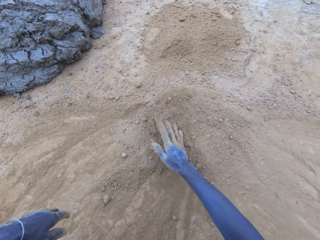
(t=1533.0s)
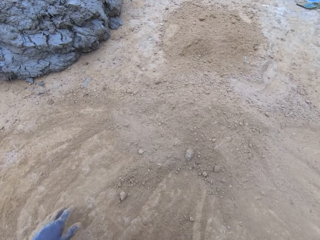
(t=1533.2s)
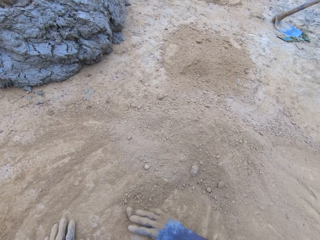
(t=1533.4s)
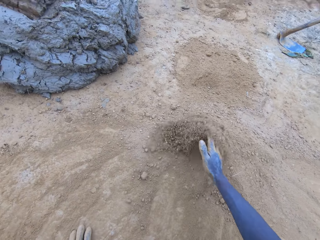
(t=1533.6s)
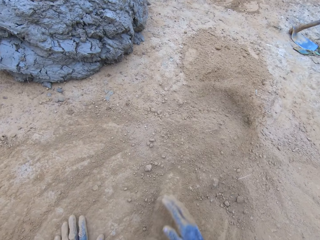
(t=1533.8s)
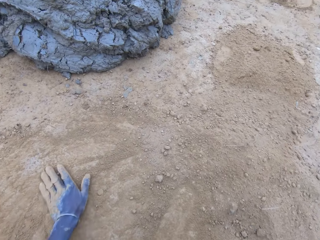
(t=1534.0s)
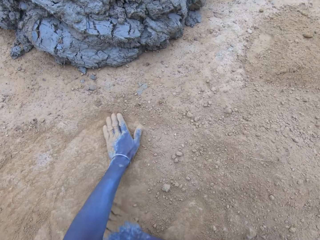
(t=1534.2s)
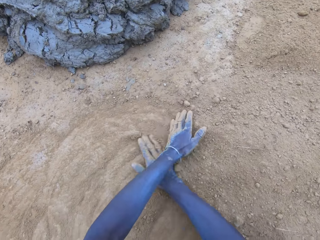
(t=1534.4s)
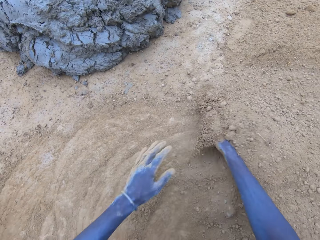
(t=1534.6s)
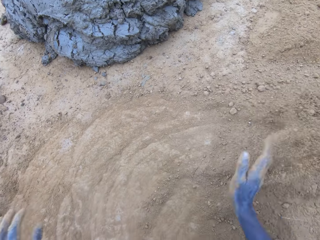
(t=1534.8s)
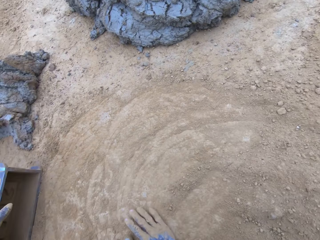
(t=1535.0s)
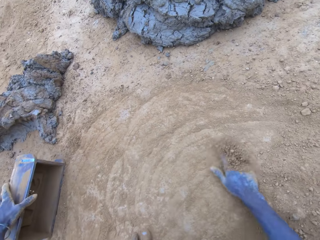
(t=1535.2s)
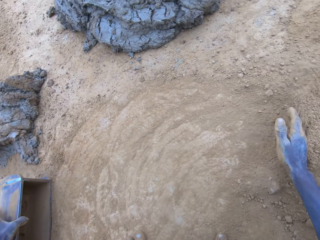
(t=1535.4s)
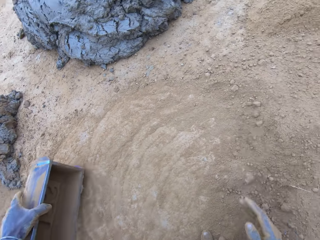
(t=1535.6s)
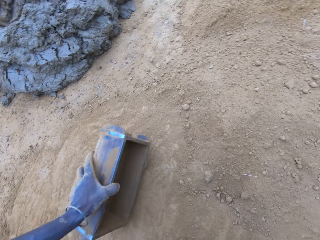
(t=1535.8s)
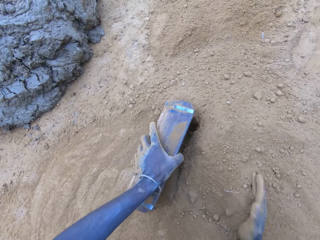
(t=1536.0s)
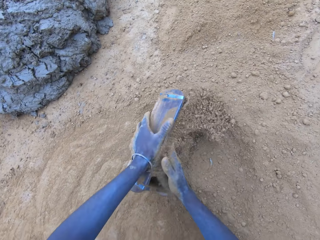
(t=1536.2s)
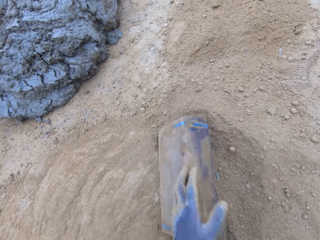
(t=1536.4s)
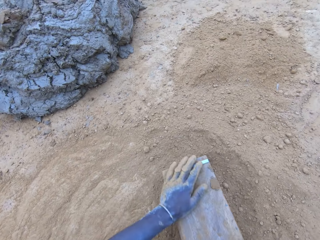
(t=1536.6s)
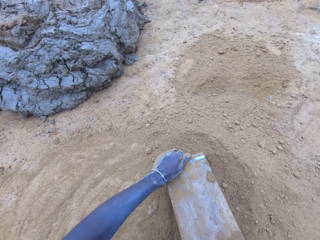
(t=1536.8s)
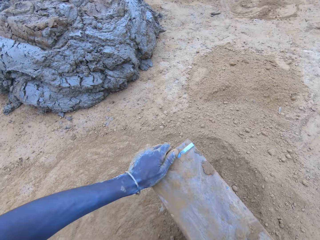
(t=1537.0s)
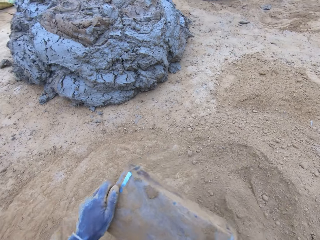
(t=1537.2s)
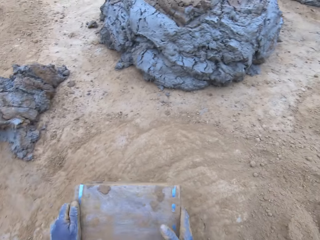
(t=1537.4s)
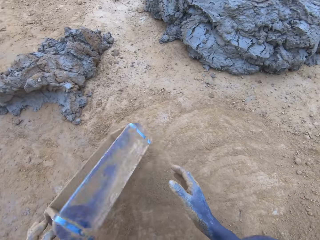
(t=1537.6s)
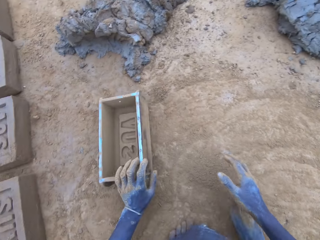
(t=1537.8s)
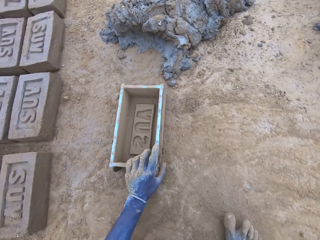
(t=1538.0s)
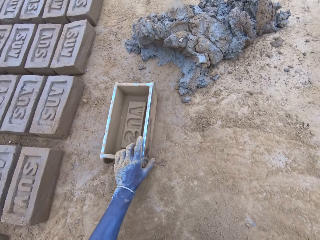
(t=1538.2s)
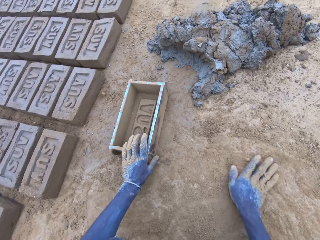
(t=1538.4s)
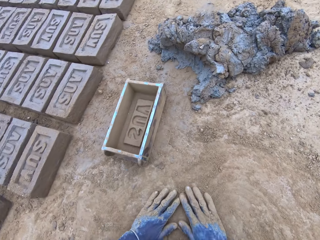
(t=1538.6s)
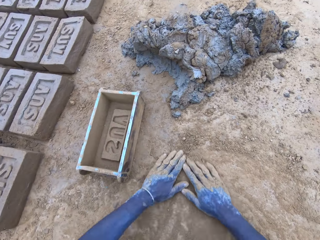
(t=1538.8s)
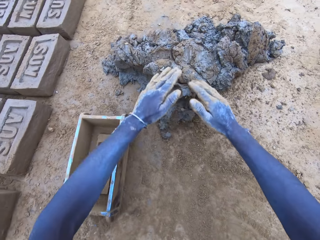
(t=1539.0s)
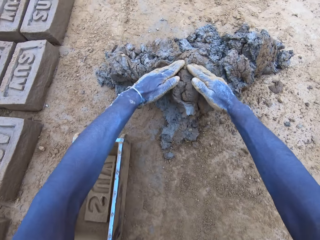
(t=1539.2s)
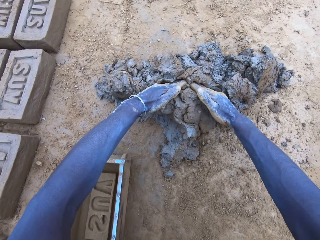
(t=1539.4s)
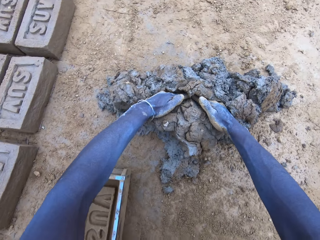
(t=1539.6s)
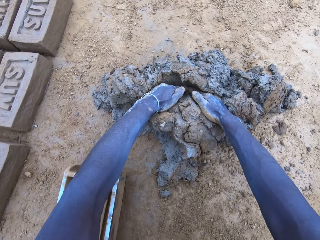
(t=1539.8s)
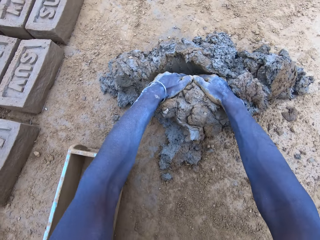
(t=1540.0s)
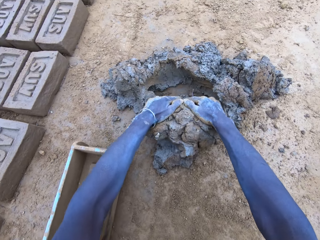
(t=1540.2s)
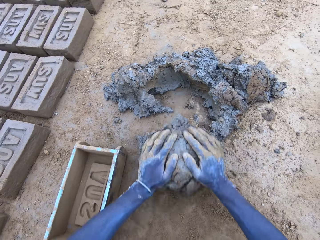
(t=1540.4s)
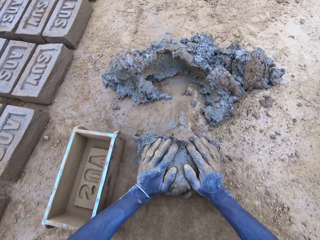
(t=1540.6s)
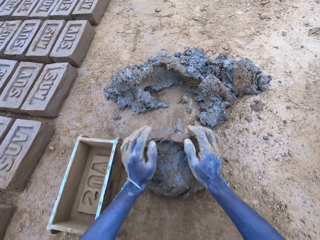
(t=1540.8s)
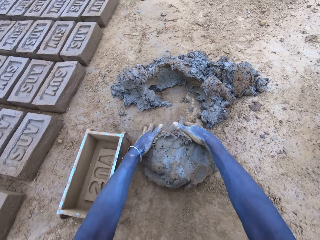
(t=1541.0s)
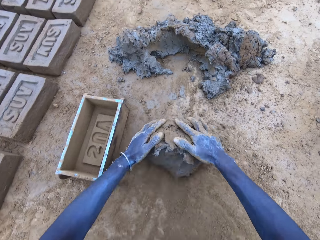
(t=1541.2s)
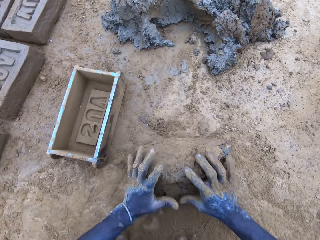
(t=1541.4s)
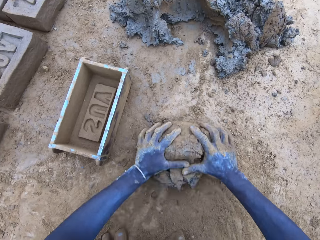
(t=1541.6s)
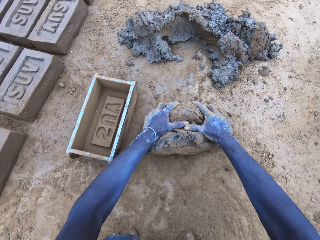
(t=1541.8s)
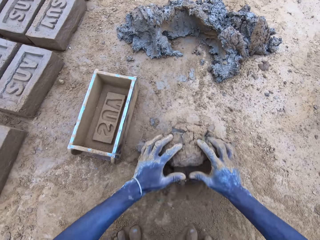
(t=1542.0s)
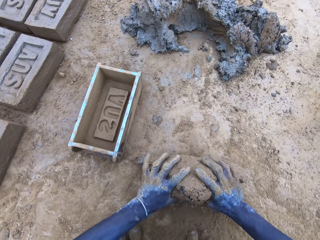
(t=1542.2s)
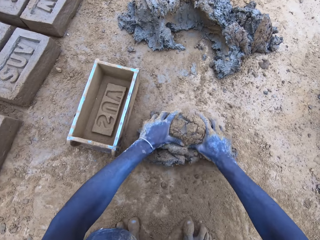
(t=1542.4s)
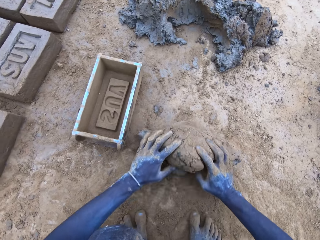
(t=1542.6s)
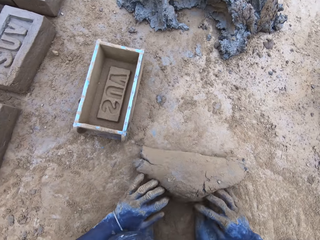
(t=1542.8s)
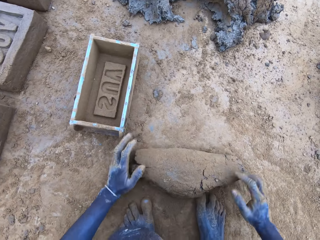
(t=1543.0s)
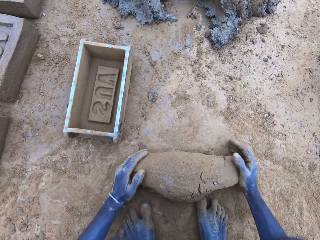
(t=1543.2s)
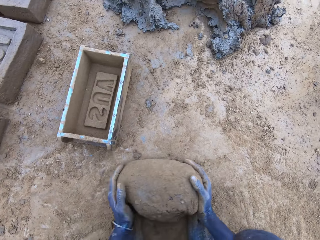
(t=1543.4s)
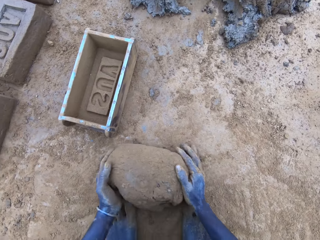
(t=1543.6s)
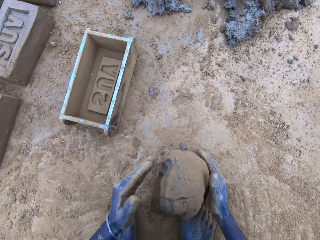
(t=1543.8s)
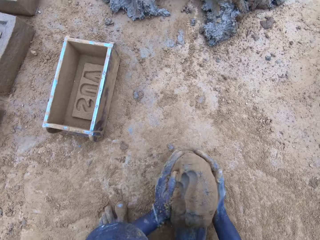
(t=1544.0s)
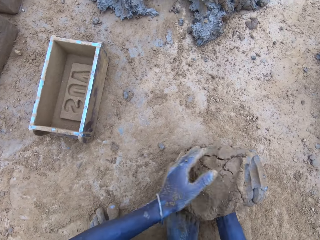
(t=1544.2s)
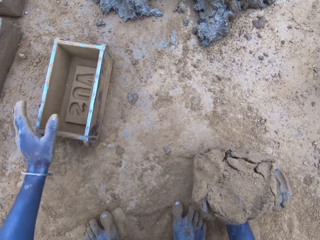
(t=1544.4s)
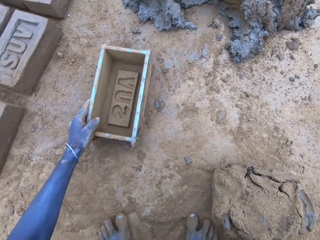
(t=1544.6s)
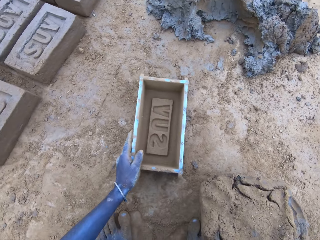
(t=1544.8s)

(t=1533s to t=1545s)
The camera wearer puts soil in the brick mould. They take the brick mould. They pour the soil from the brick mould. They scoop clay using hands. They roll the clay on the ground.

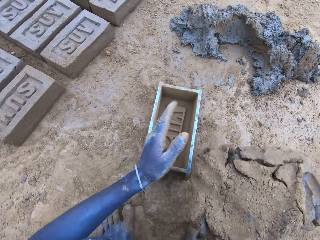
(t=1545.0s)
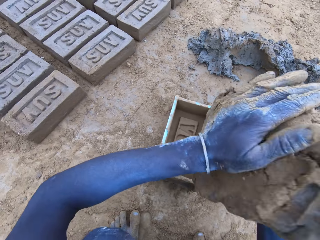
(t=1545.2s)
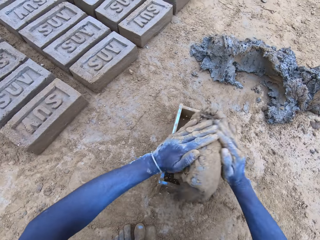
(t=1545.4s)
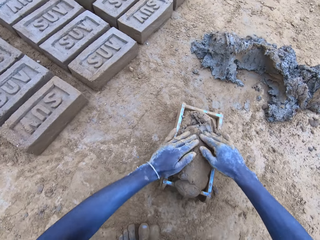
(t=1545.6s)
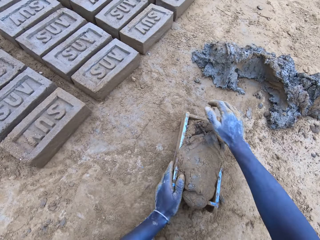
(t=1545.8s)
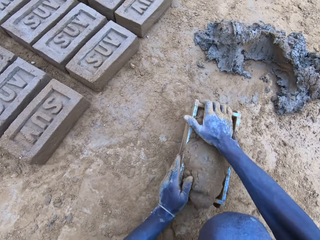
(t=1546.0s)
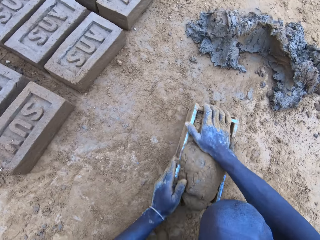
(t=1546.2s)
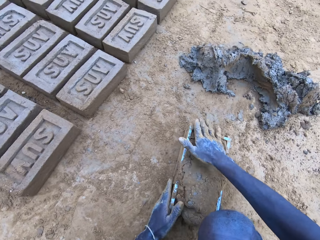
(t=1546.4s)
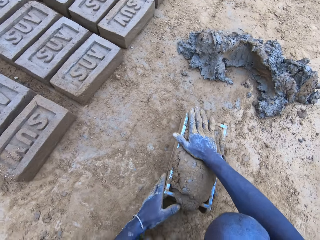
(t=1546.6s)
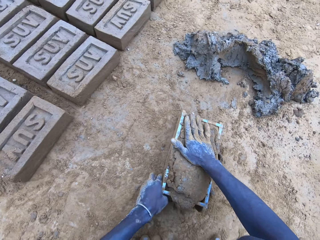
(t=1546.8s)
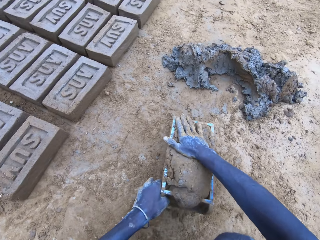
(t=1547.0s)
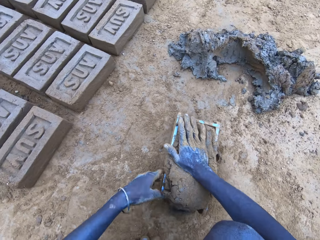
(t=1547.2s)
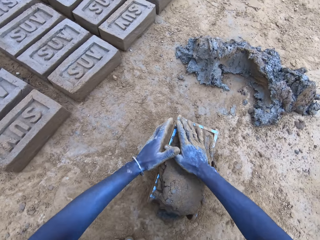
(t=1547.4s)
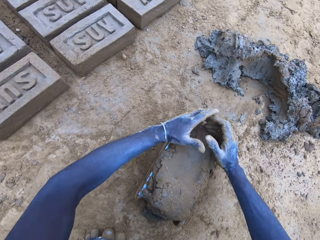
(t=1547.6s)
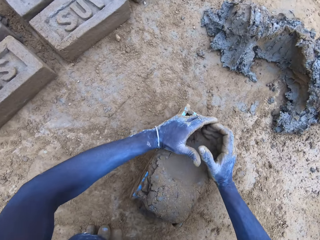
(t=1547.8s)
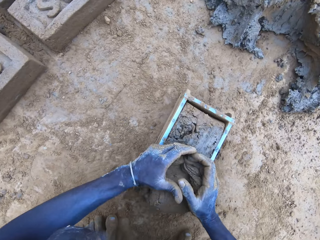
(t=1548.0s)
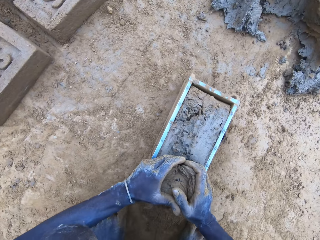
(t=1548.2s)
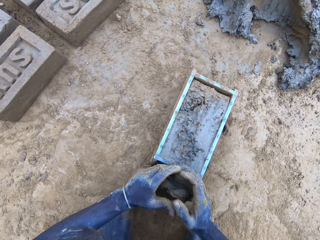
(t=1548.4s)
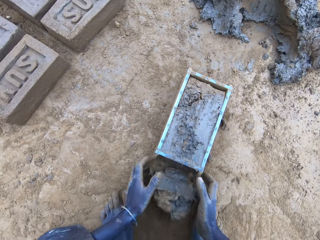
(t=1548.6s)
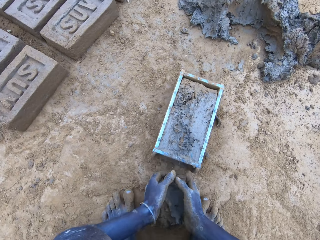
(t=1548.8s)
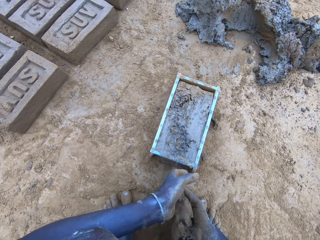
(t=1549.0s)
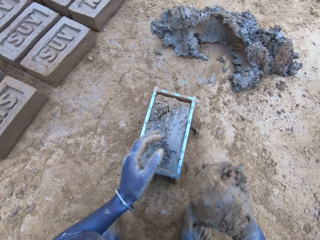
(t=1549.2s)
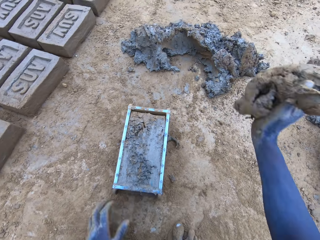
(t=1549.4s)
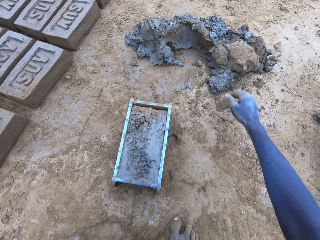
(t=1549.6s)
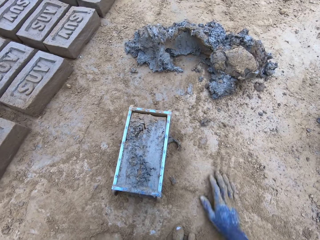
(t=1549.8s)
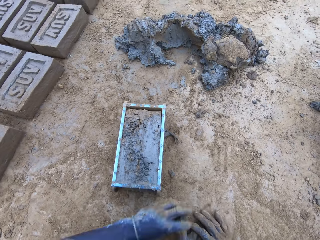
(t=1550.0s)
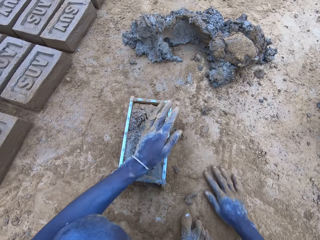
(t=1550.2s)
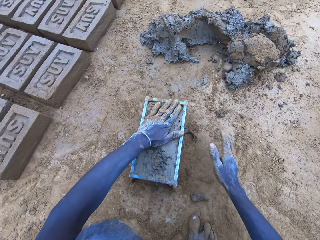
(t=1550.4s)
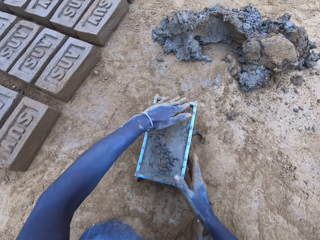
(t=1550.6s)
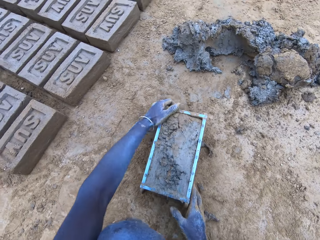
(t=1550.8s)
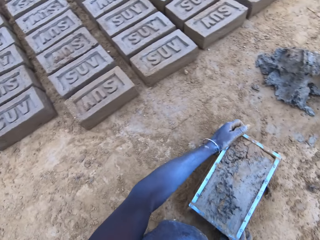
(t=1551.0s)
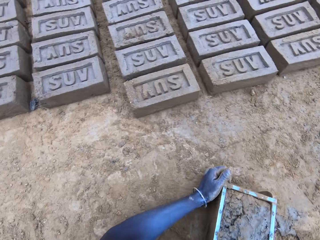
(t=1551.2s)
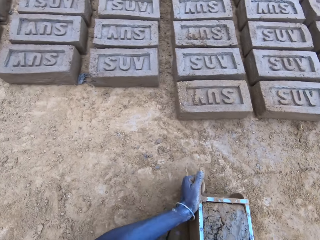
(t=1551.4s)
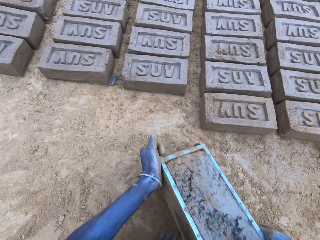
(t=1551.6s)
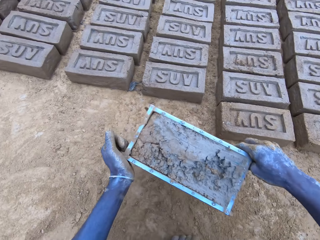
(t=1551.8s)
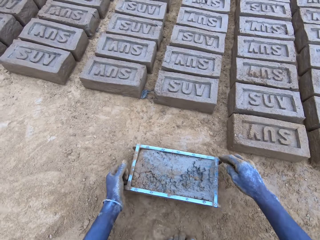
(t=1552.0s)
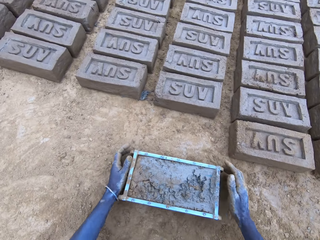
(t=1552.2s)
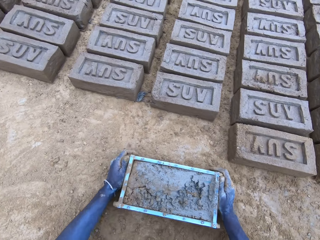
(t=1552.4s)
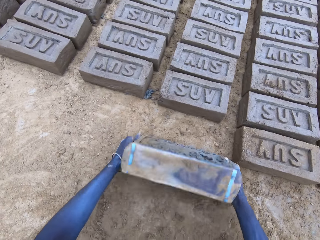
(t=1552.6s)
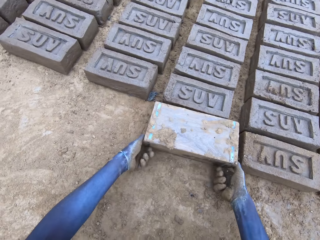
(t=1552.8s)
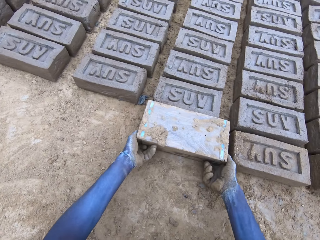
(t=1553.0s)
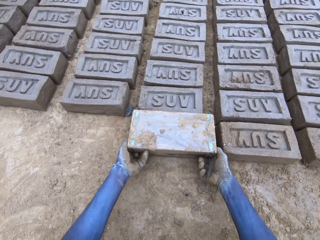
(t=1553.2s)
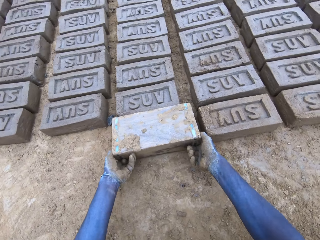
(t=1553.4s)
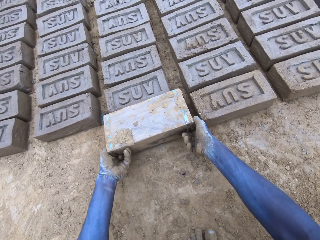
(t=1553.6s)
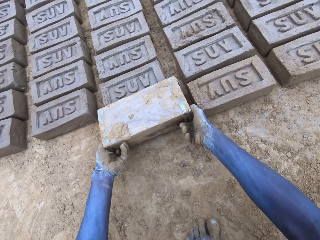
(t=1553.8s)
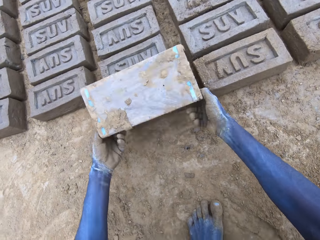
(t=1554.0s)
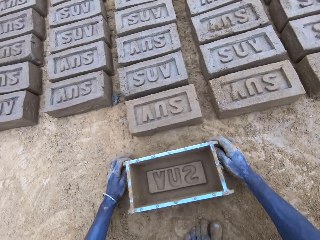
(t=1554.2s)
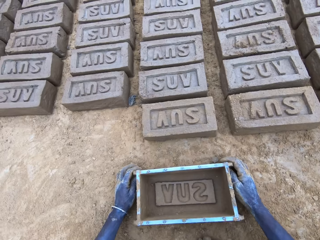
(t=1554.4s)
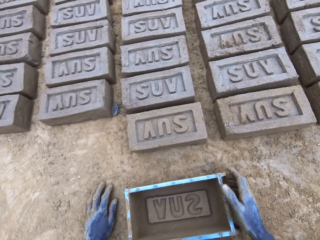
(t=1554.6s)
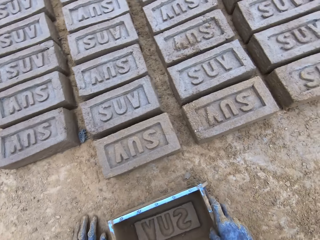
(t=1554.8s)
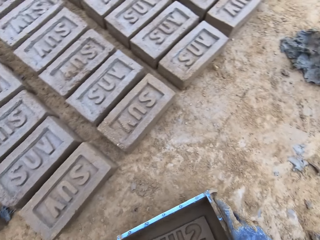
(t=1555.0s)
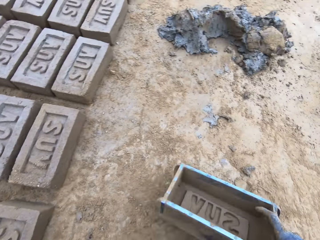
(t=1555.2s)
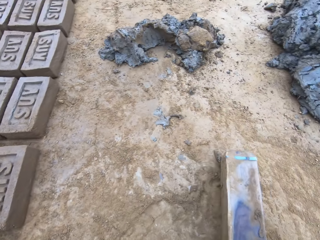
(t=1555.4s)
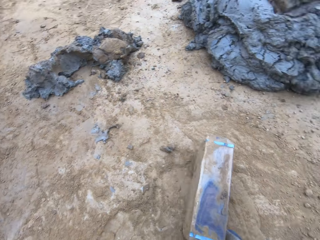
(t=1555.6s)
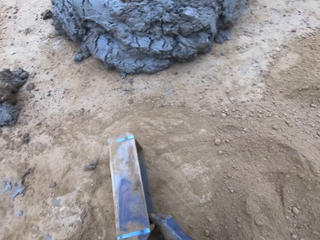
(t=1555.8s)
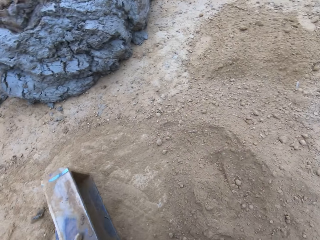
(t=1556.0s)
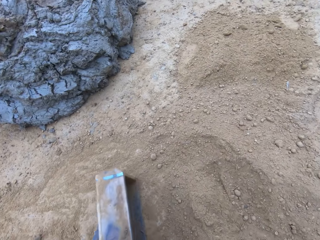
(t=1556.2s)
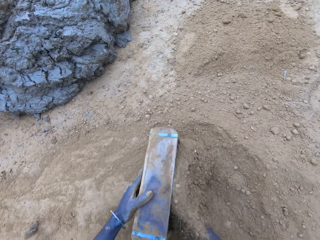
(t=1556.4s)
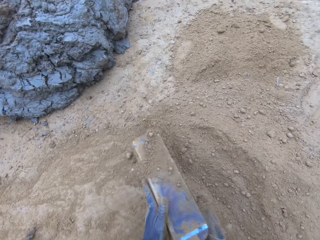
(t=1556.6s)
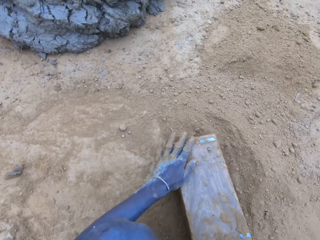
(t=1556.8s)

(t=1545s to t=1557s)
The camera wearer puts the mud in the brick mould. They scoop the excess mud on the brick mould. They throw the mud on the pile of mud. They lift the brick mould. They pour the mud in the brick mould on the ground. They put soil in the brick mould.
